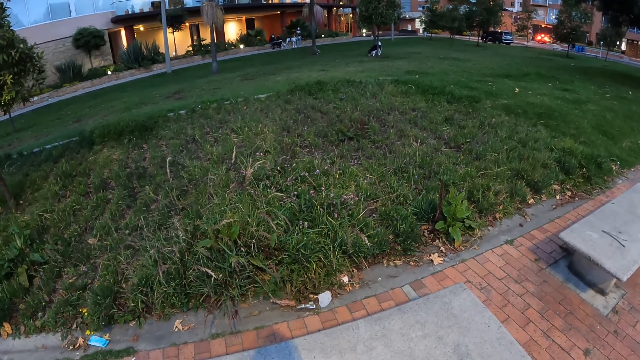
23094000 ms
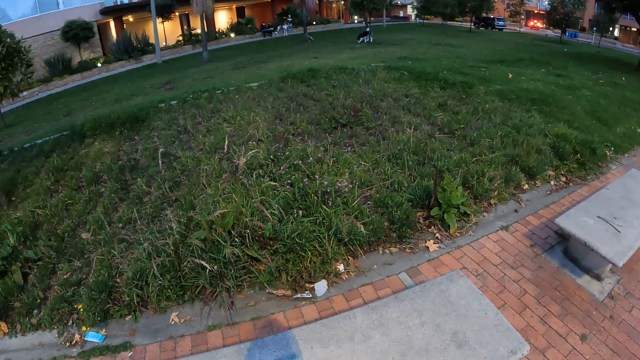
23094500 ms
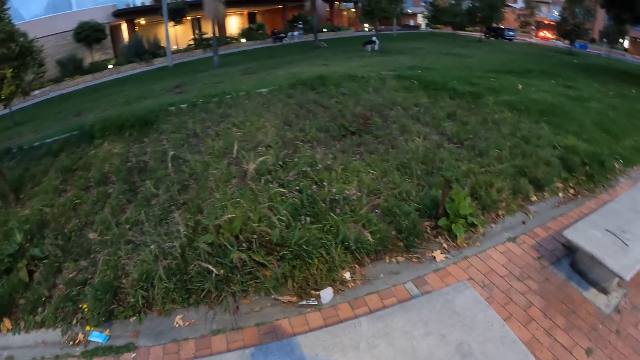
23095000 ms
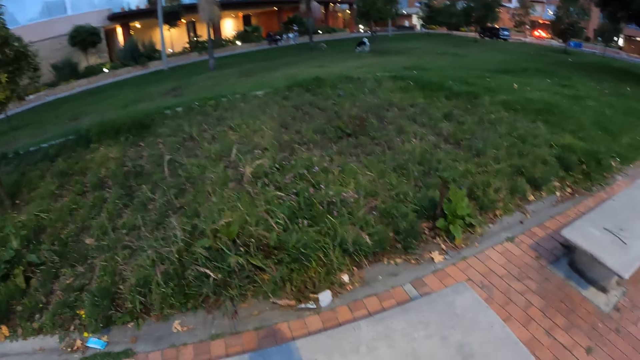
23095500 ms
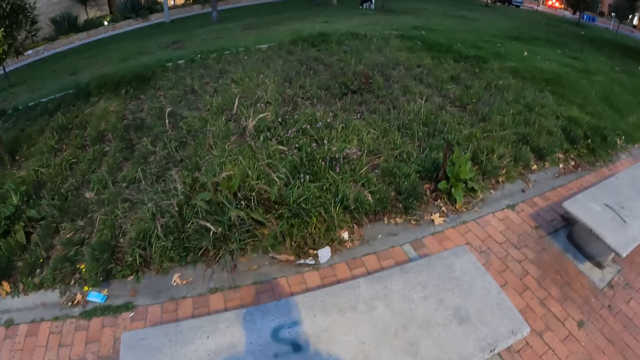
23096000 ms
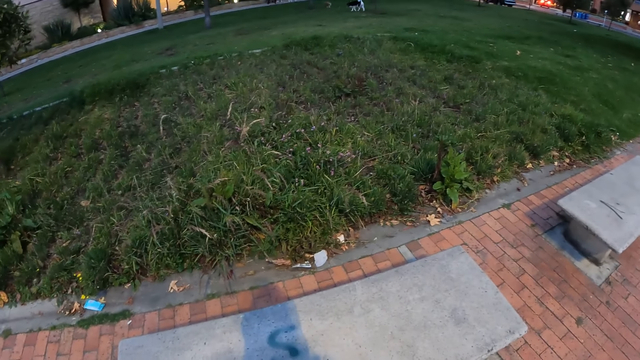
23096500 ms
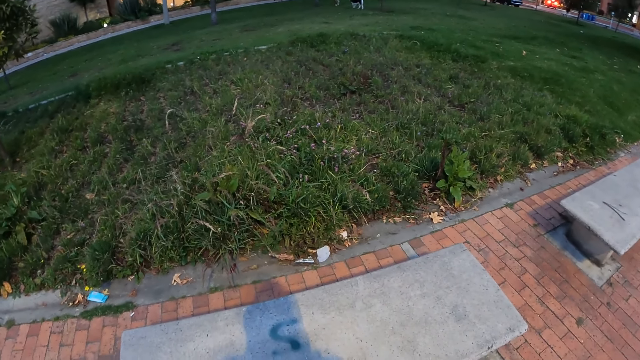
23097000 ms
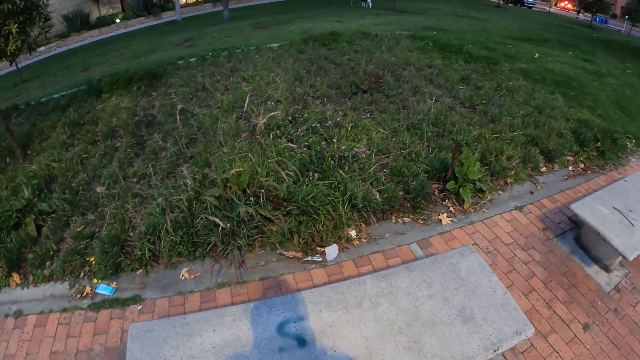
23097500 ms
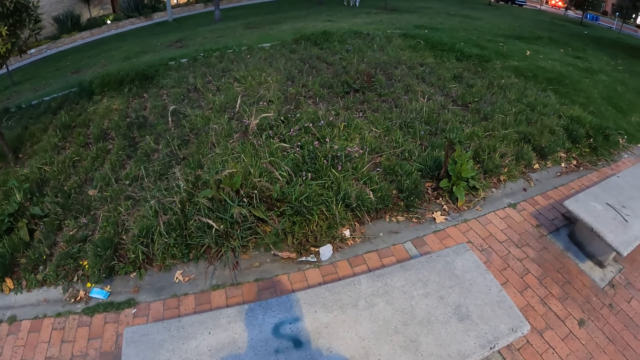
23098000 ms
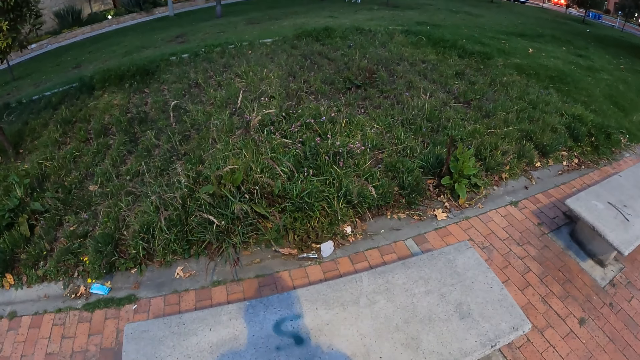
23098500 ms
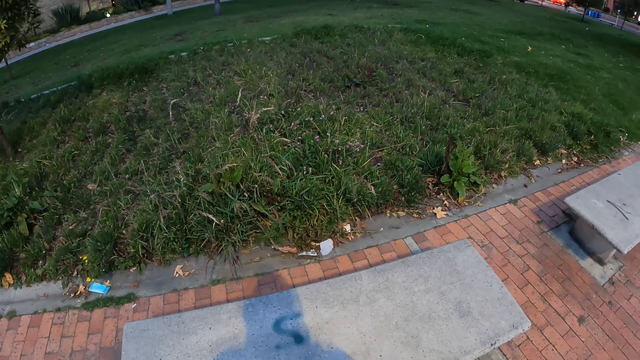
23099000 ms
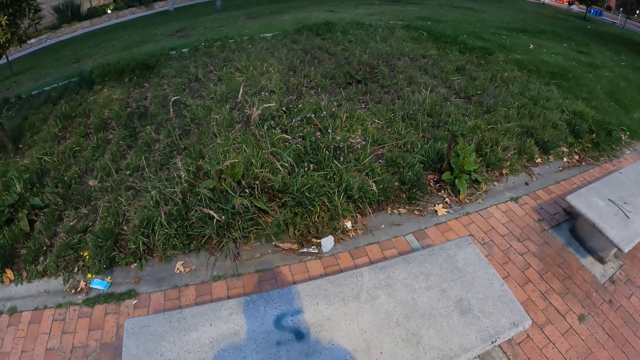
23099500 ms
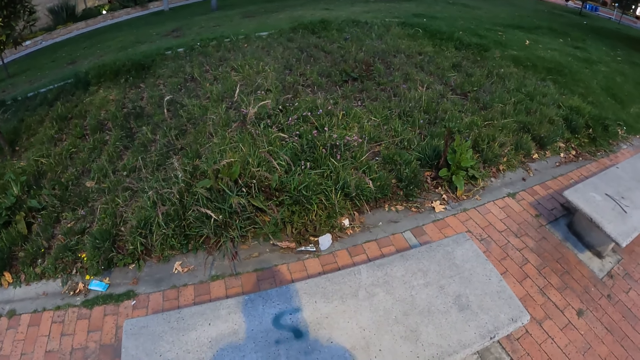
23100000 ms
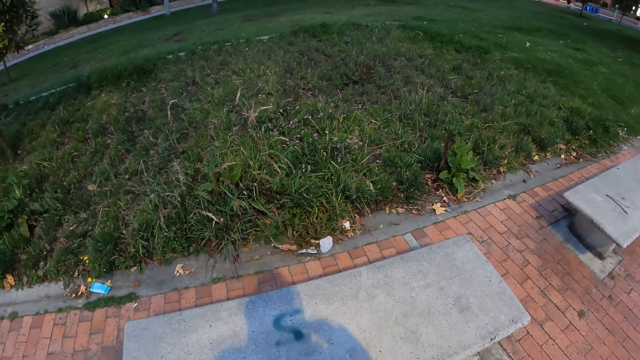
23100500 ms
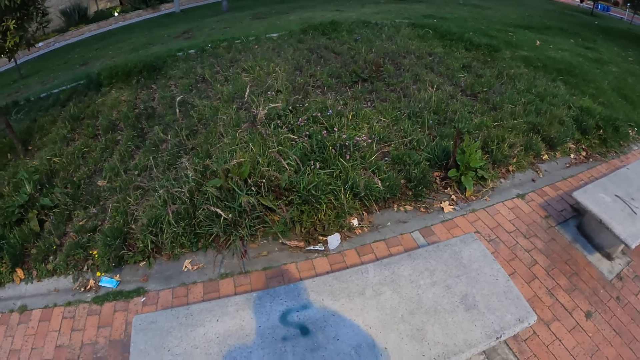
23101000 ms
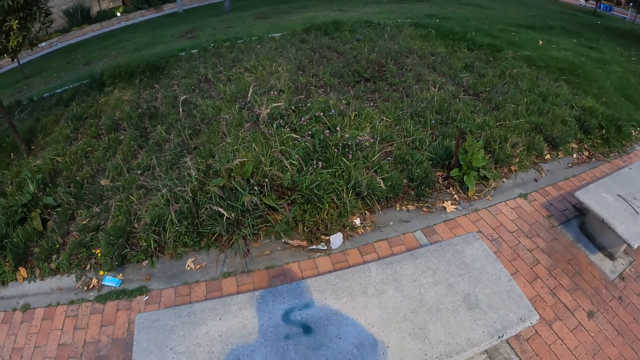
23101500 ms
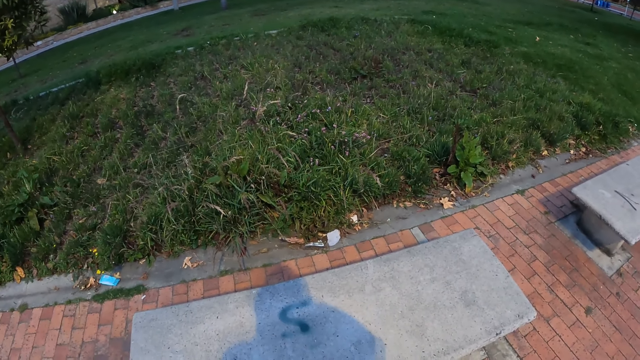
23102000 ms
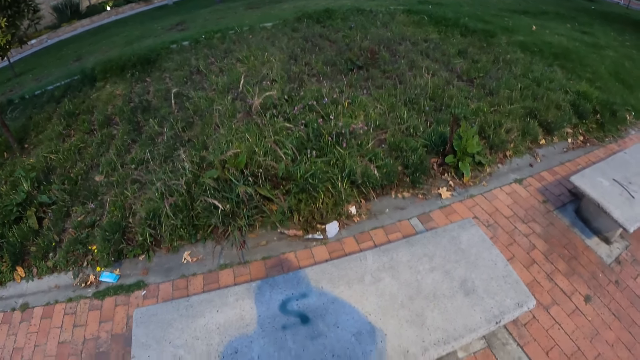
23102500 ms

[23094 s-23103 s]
The camera wearer stares at the dogs playing on the grass.

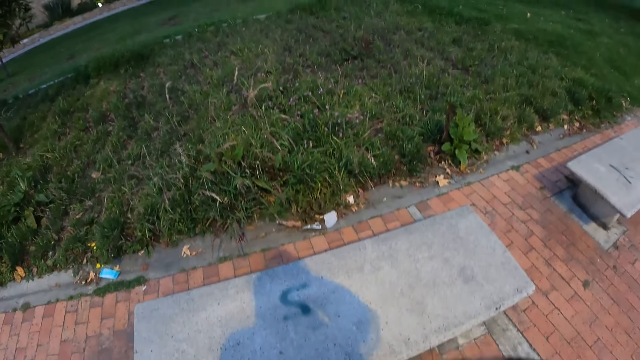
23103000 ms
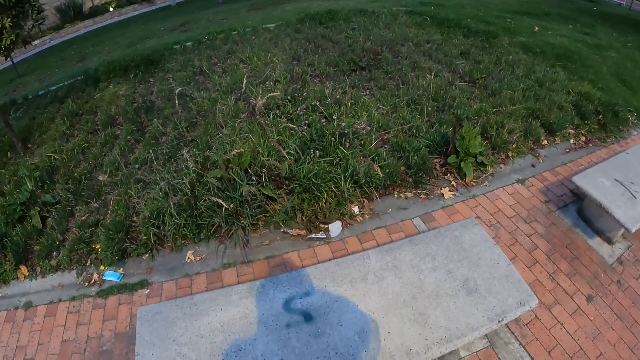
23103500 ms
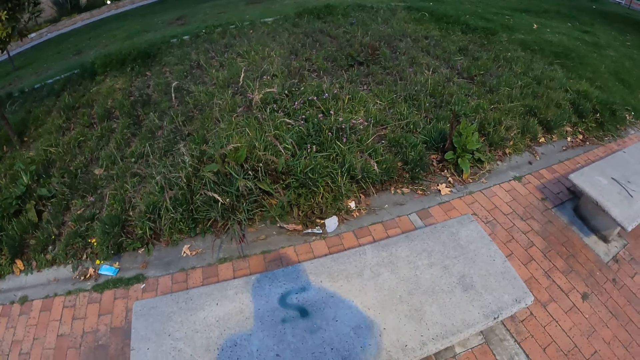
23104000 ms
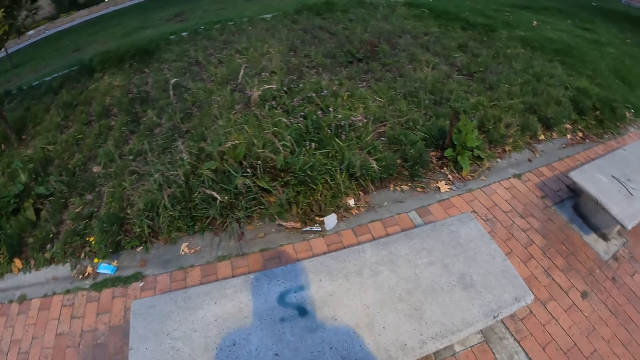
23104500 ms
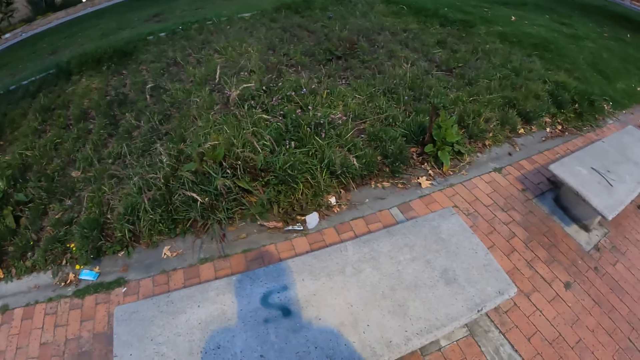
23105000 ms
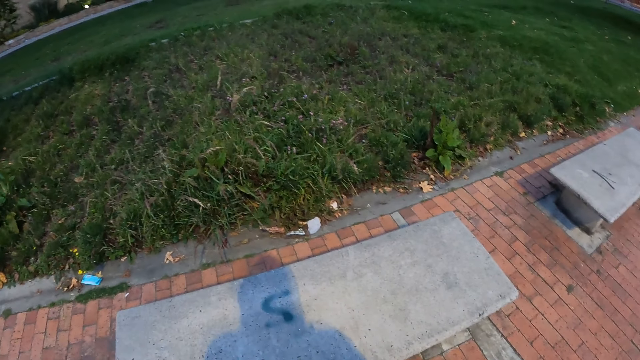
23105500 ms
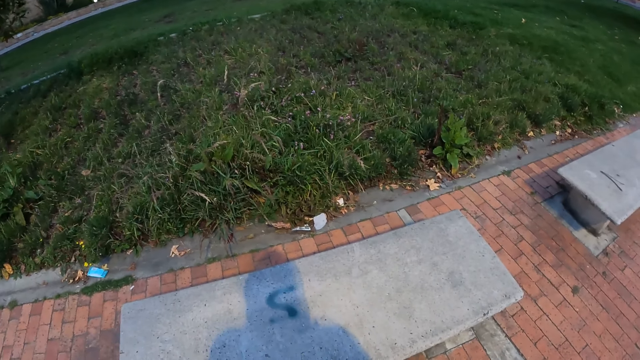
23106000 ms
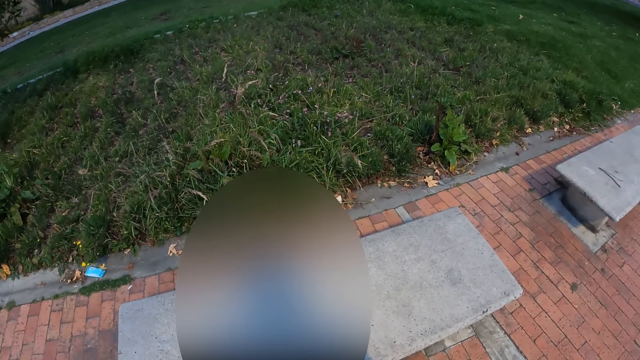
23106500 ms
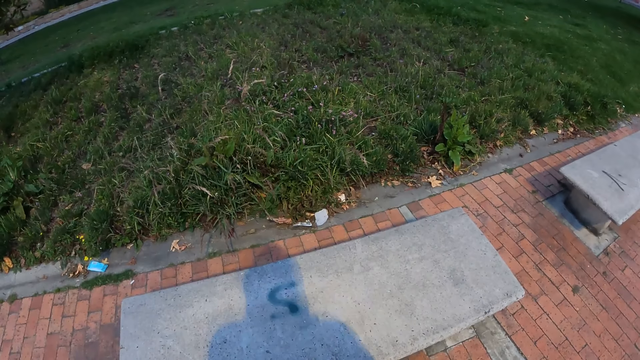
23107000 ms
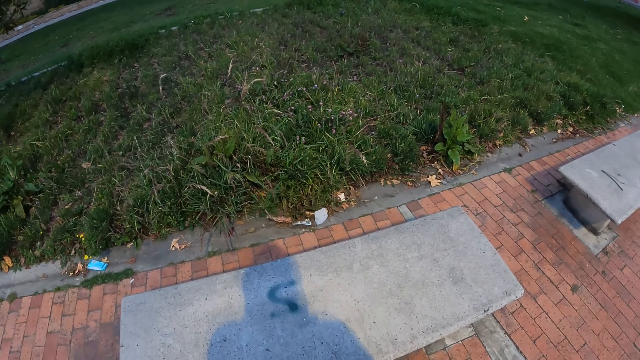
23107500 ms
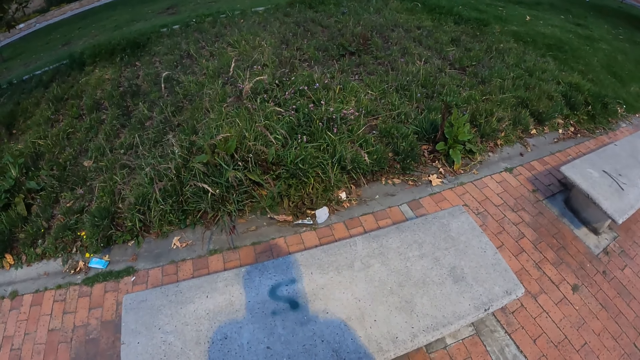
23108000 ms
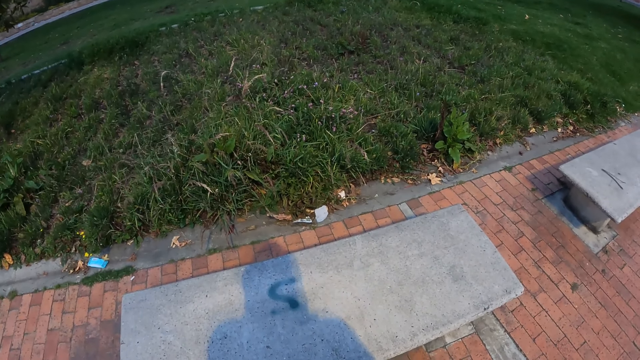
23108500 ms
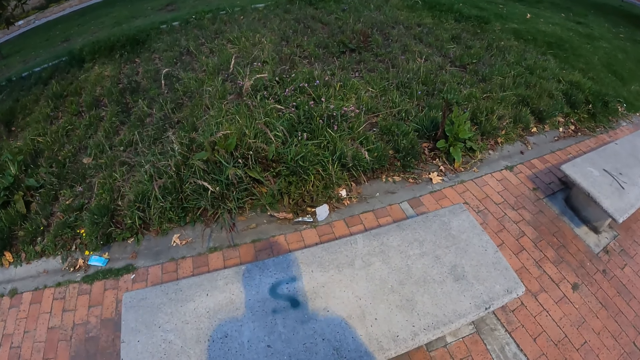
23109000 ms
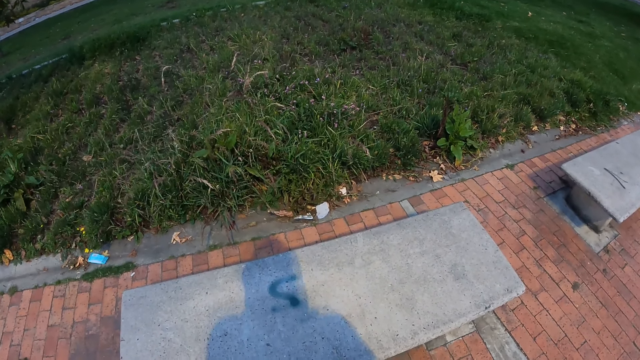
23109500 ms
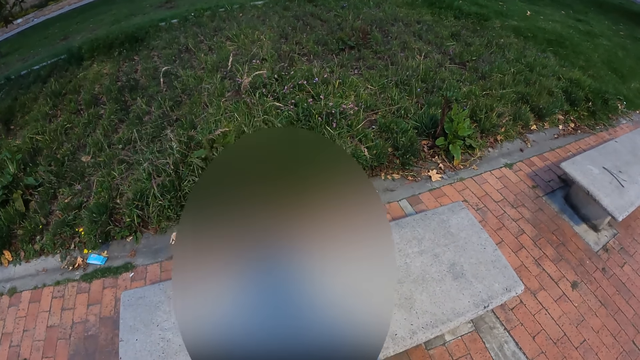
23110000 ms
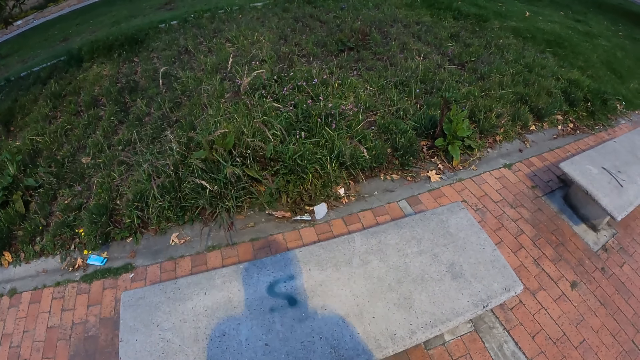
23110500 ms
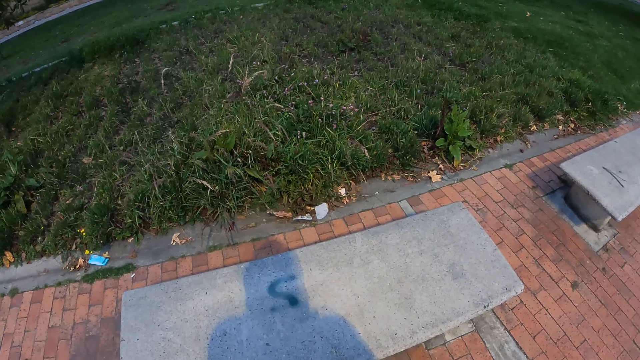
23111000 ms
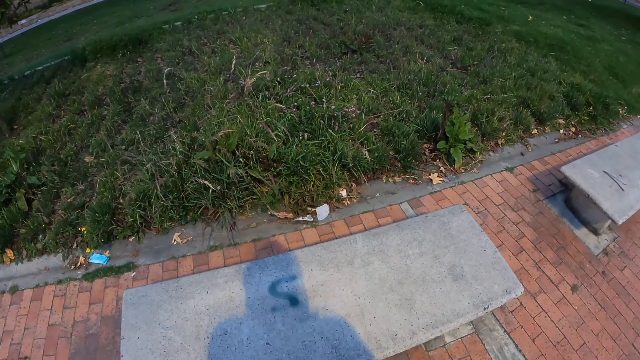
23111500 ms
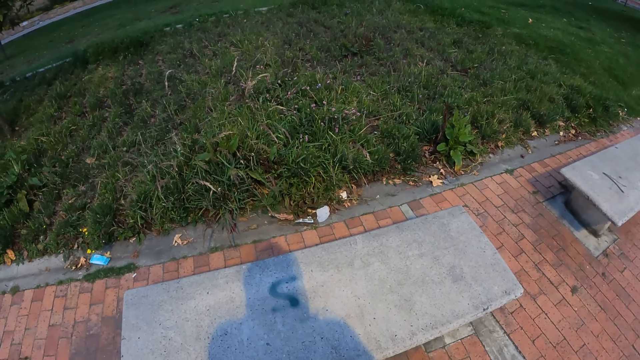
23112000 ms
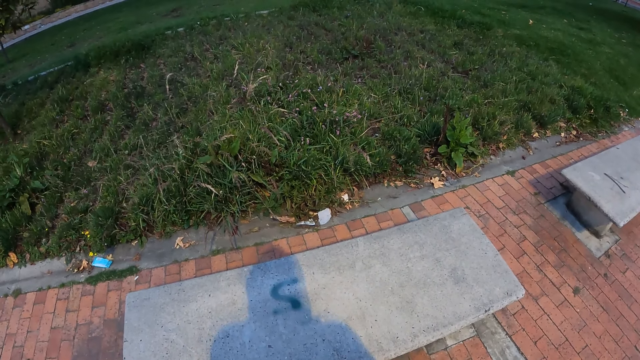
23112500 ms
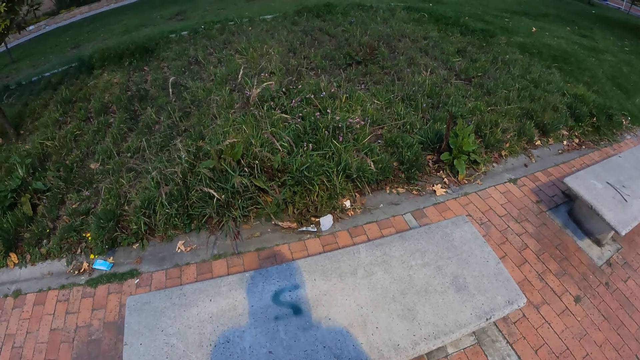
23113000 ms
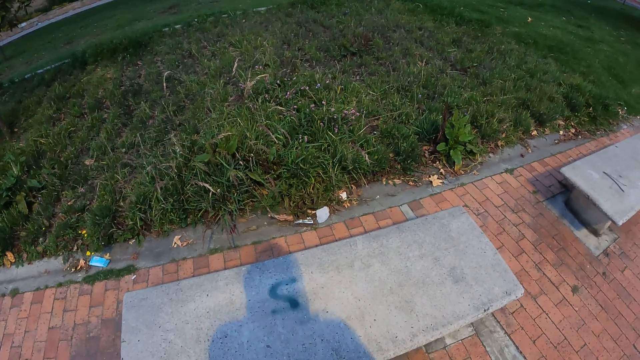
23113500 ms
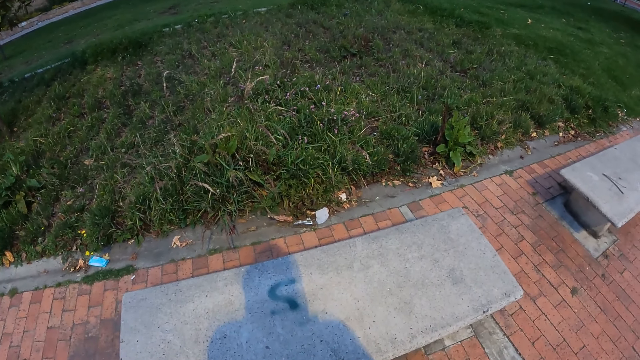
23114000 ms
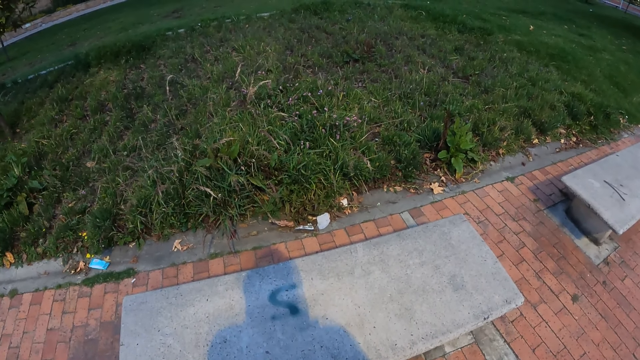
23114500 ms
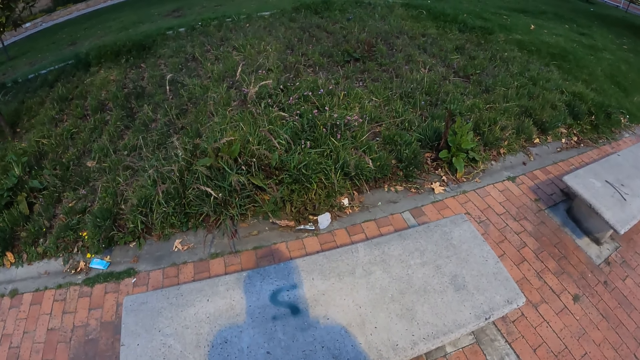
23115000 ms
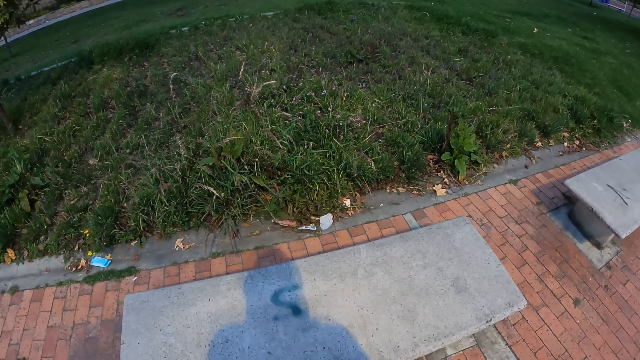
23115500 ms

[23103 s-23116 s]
The camera wearer stares at the grass.
